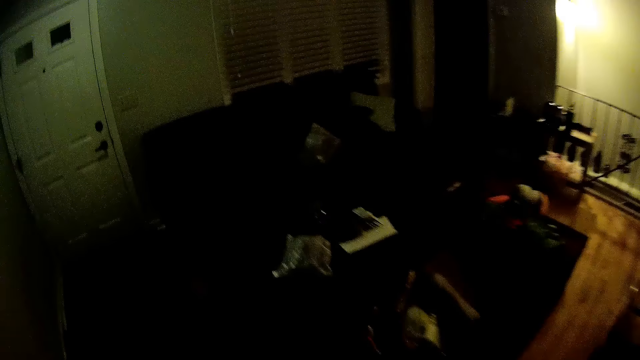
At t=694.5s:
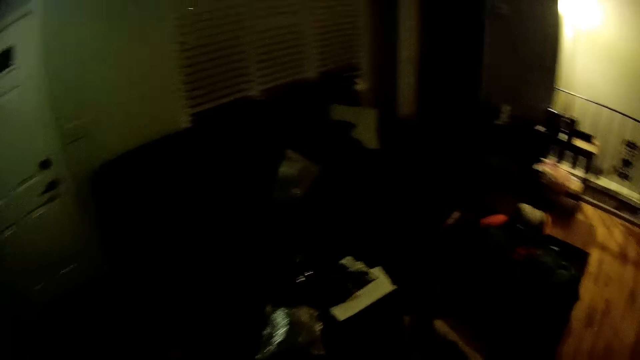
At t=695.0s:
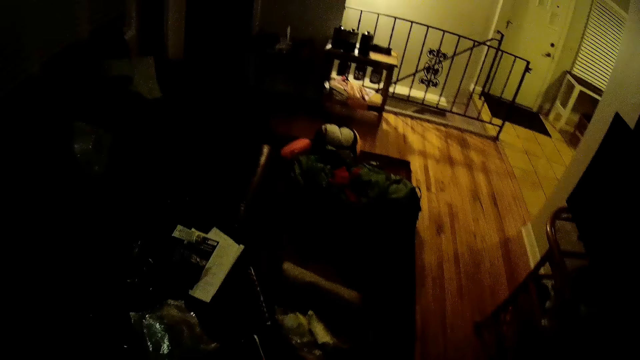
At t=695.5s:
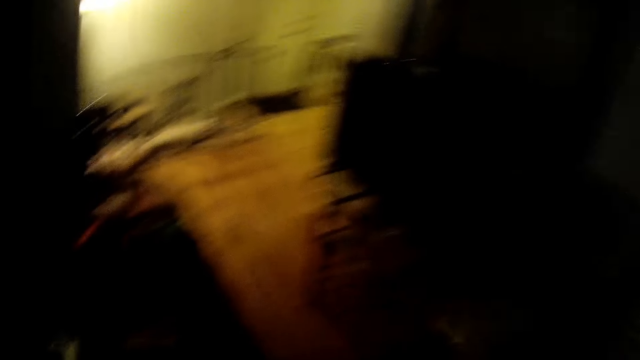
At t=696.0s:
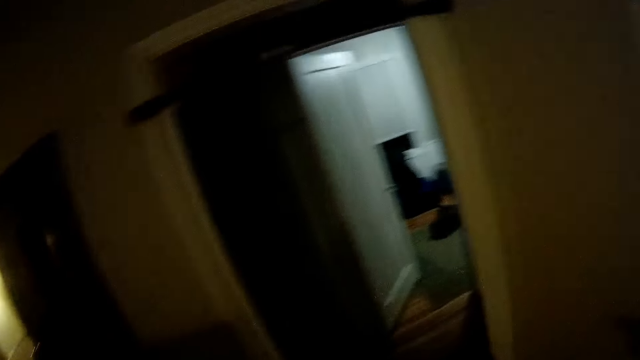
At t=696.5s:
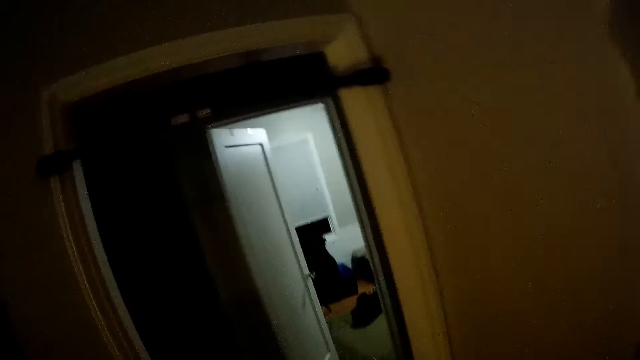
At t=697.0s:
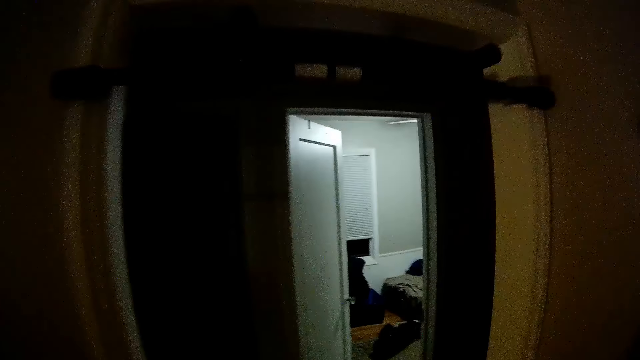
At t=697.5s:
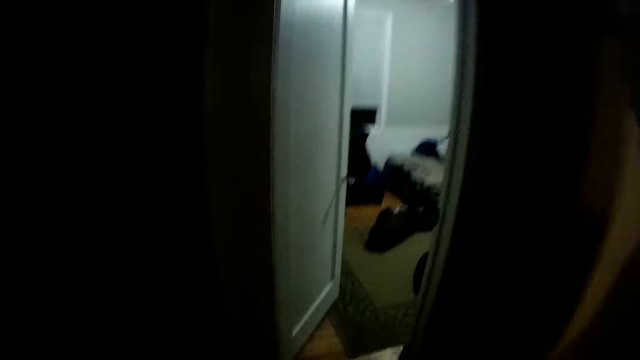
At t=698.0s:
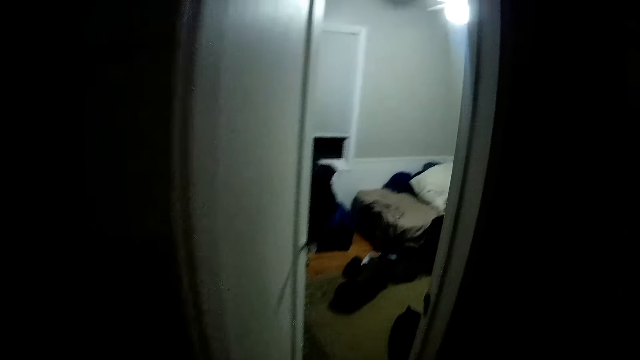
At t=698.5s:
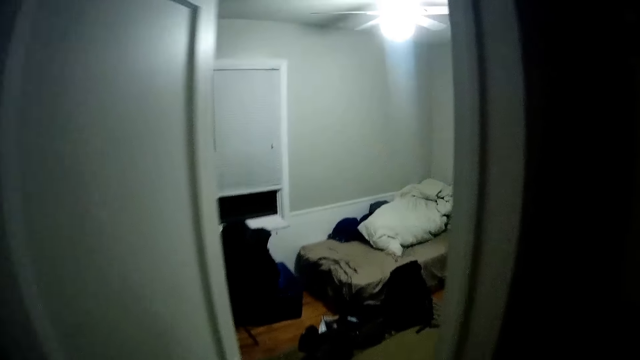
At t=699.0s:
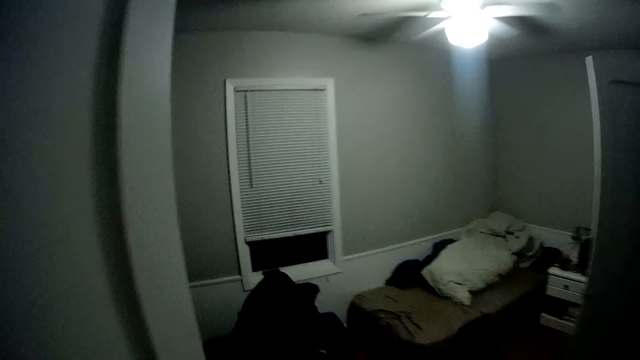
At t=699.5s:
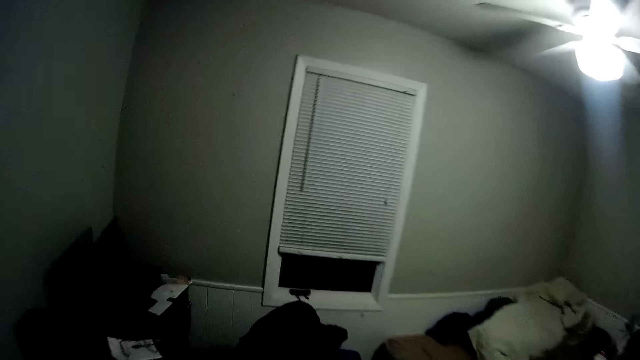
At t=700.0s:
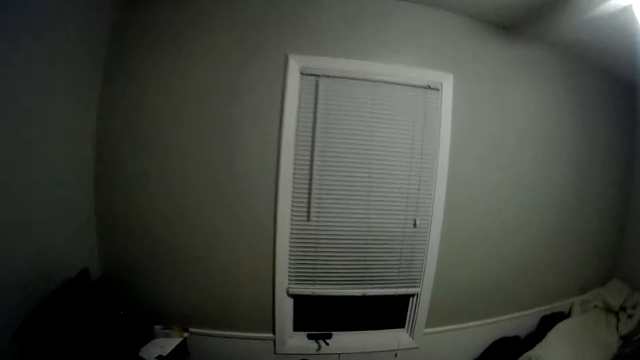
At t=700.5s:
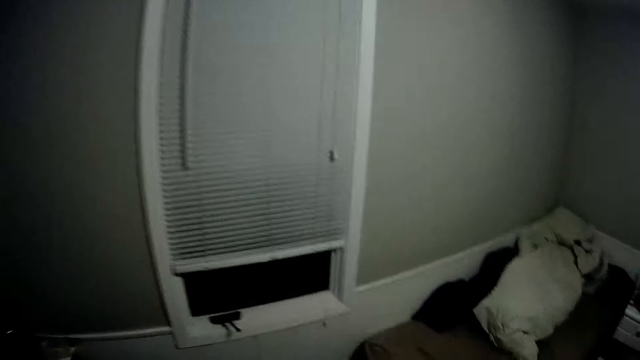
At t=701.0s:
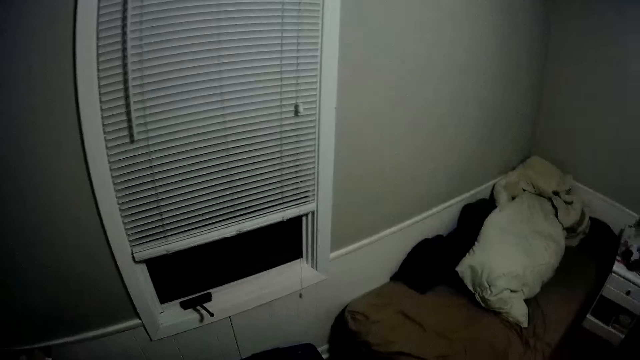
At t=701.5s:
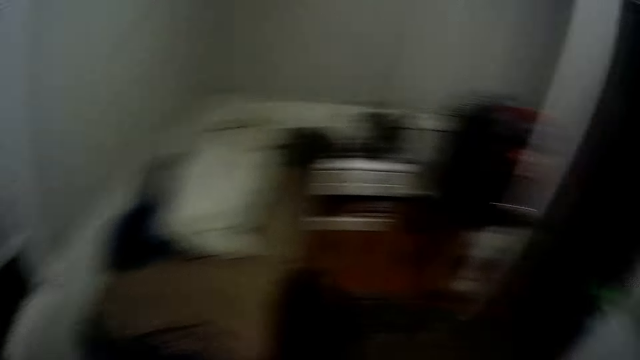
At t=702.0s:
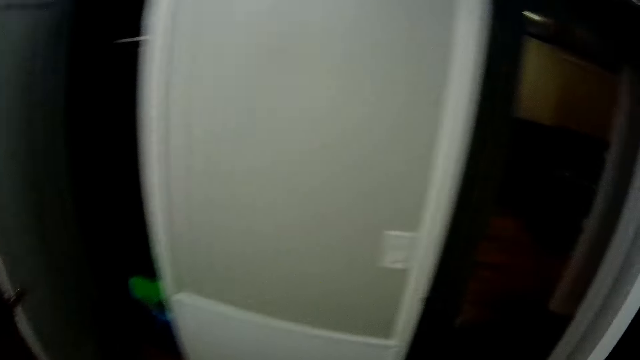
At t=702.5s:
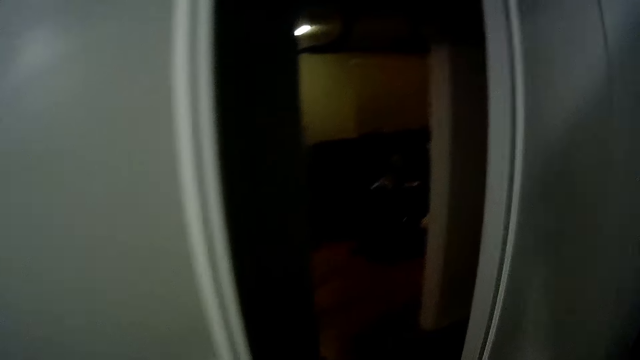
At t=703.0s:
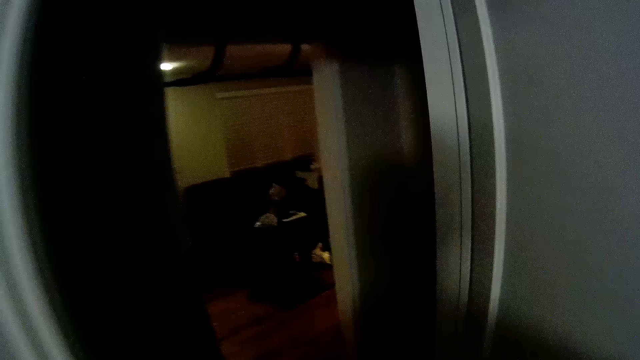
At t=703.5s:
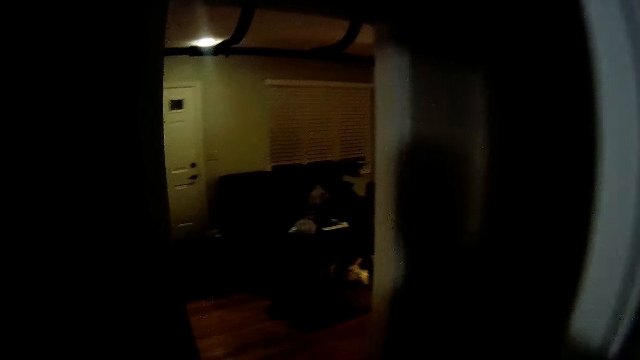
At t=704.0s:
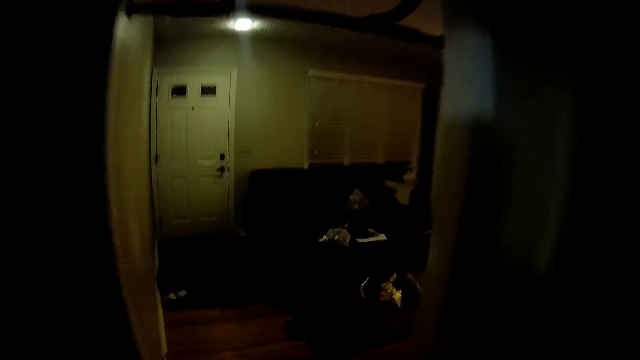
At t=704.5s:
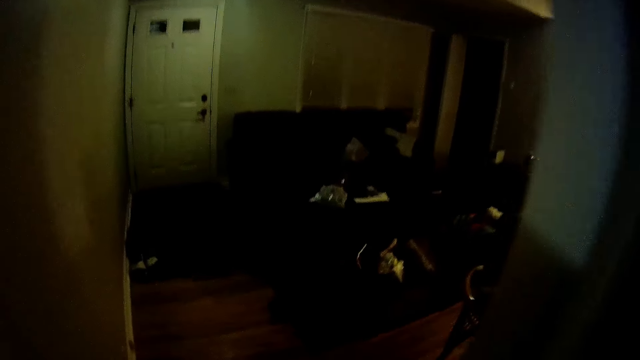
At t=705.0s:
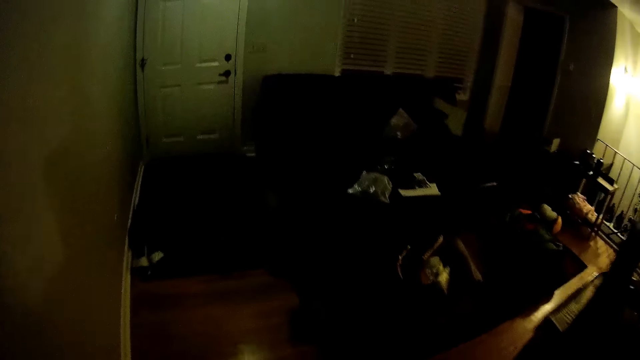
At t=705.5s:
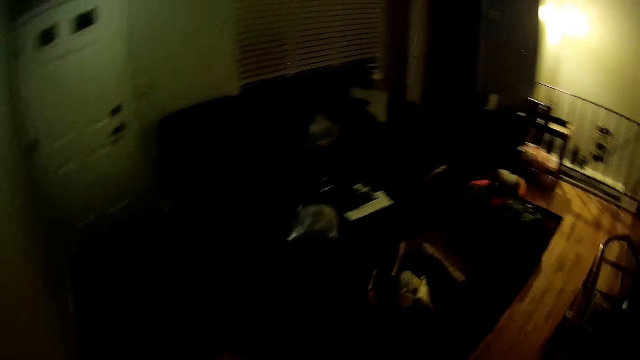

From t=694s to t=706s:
The camera wearer looks around. They walk into the room. They look around. They walk into the sitting room.

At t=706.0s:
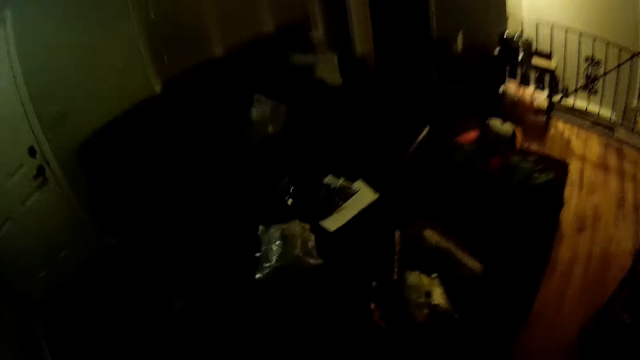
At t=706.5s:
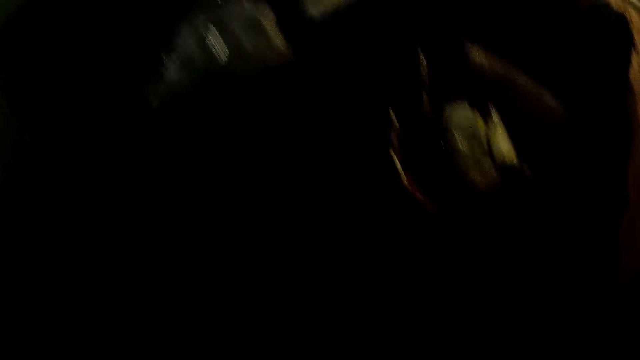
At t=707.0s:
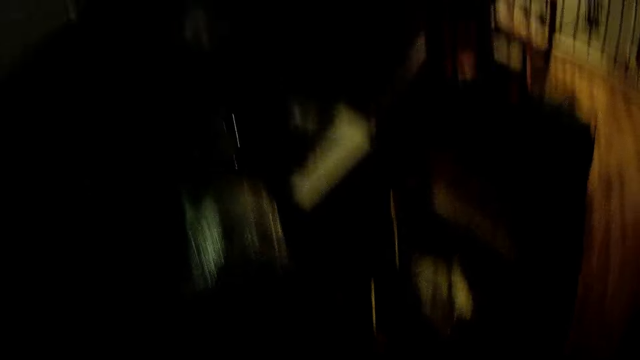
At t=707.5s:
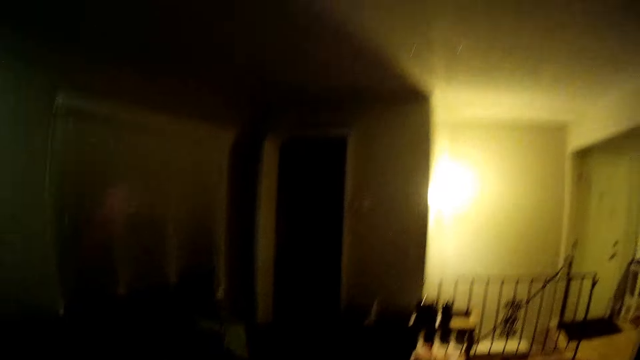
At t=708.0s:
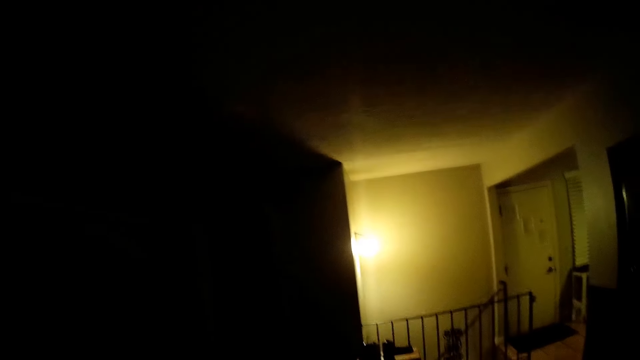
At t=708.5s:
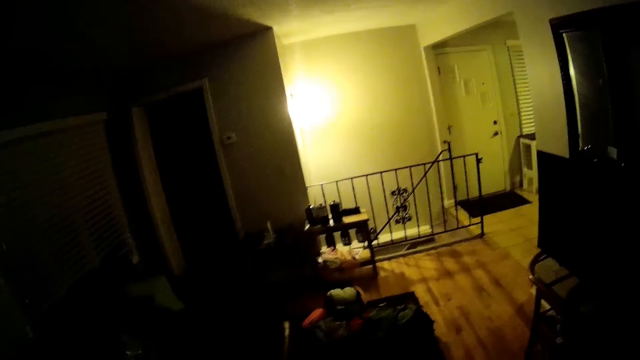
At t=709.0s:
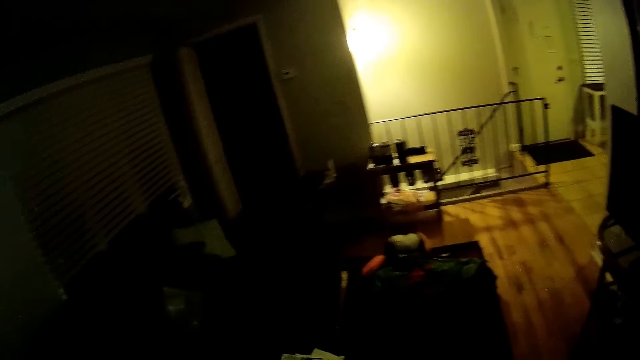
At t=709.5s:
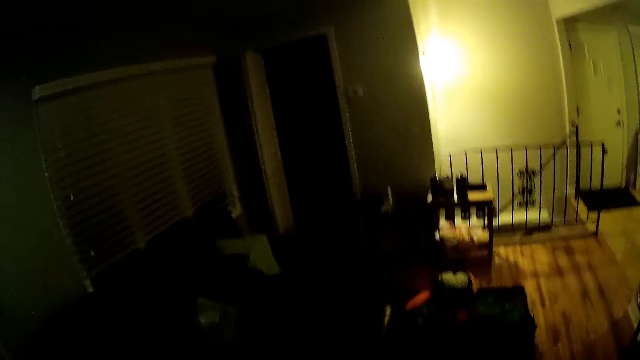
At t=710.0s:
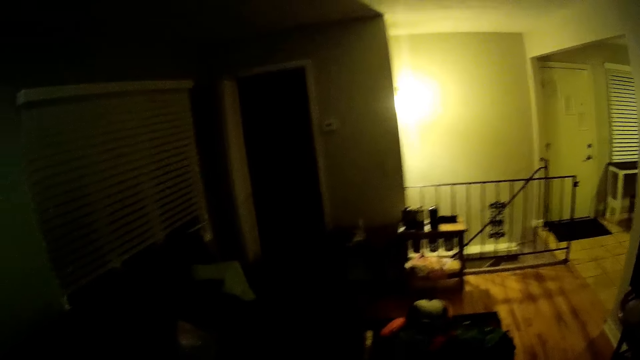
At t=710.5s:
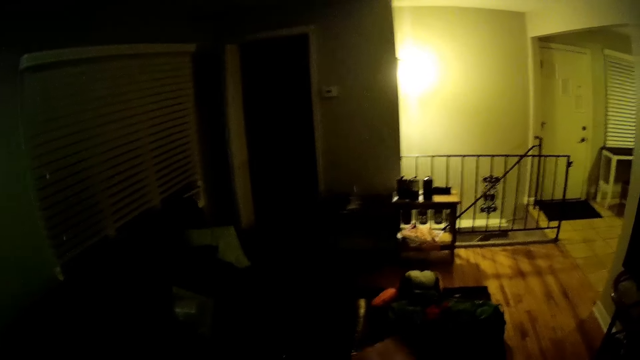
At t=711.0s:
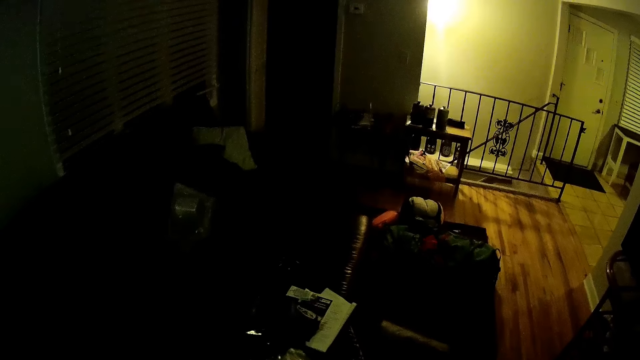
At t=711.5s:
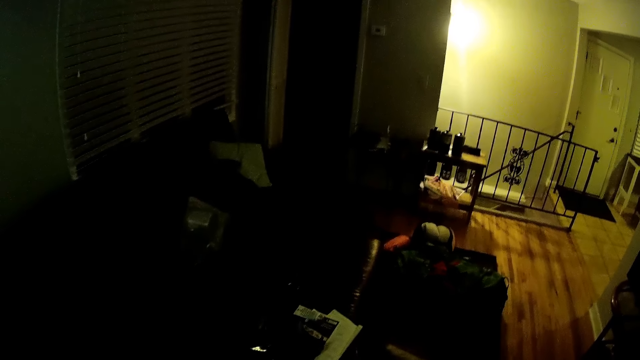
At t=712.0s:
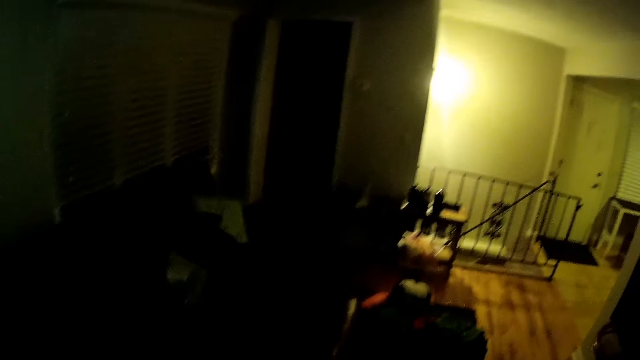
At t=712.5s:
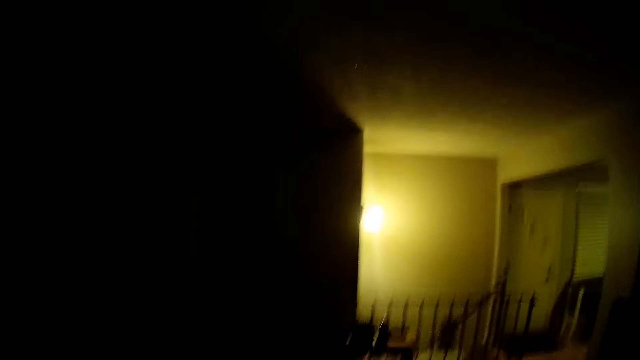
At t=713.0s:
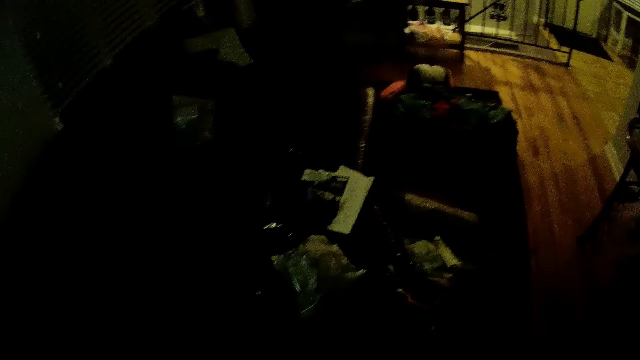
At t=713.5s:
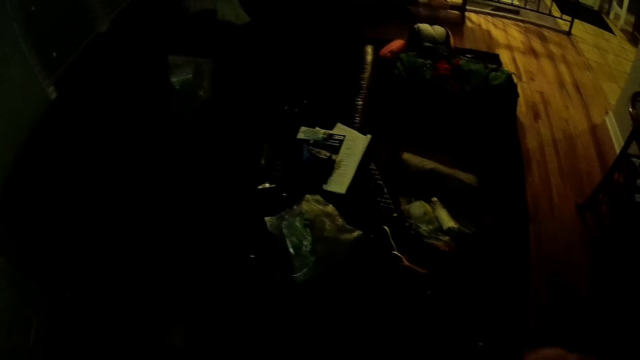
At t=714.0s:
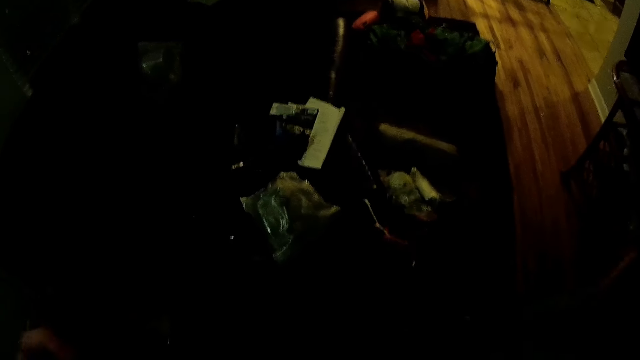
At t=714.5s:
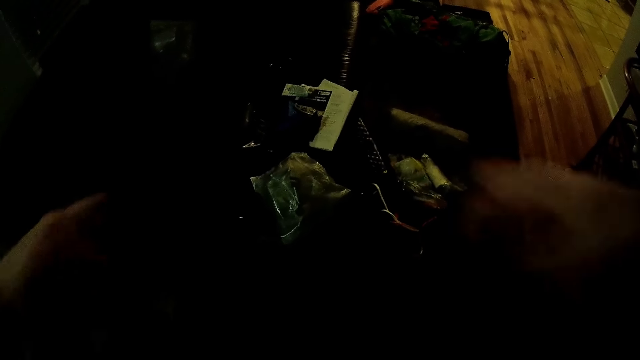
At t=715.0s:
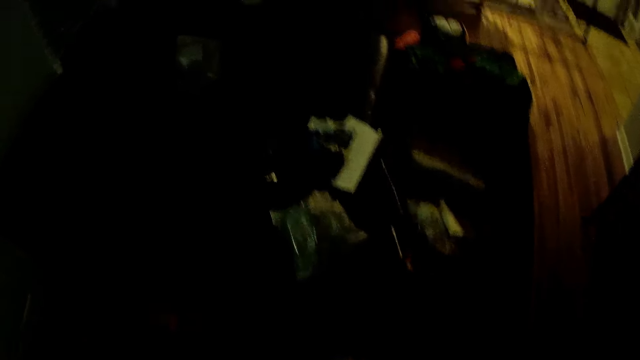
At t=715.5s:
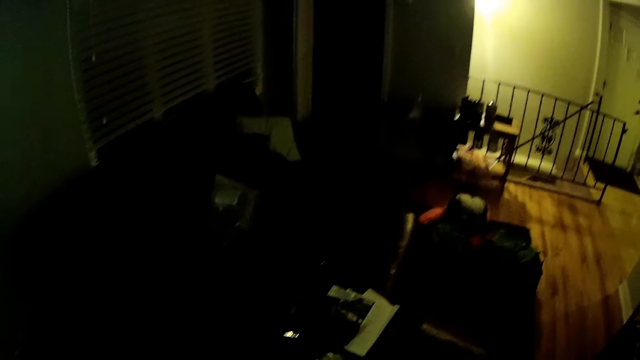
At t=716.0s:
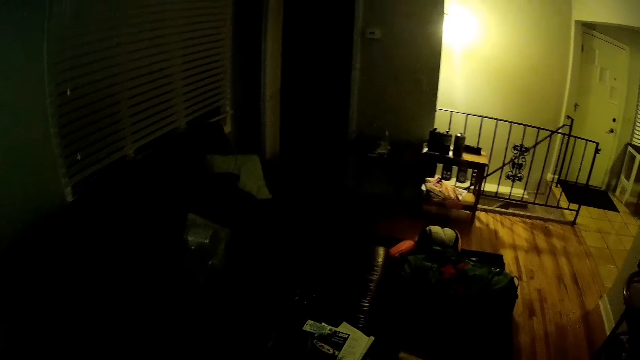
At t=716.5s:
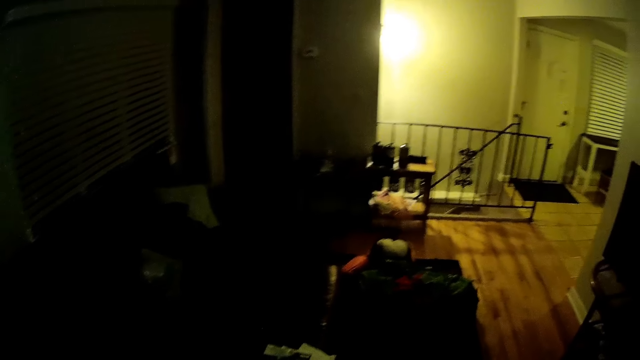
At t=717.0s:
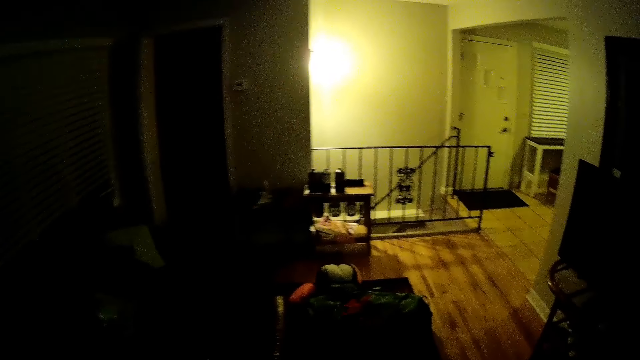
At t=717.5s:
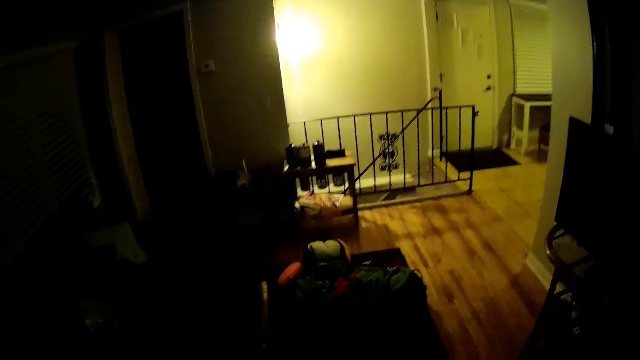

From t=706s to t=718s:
The camera wearer picks up something. He looks around. He adjusts the camera with his right hand. He holds a cloth. He folds the cloth with both hands. He looks around.
